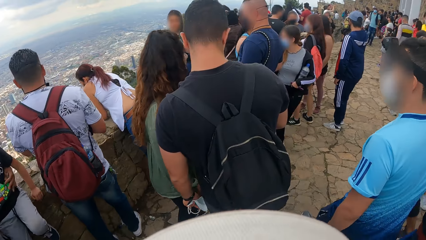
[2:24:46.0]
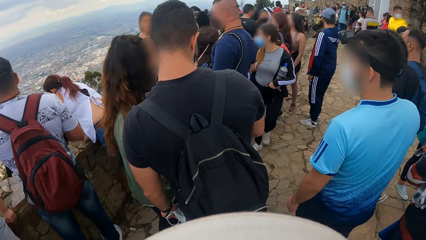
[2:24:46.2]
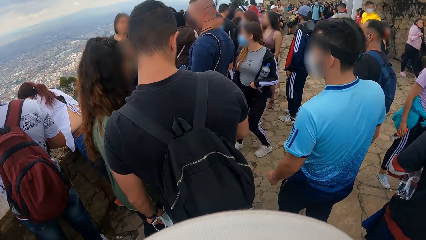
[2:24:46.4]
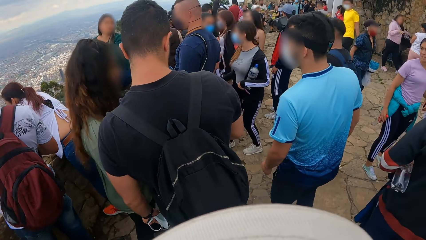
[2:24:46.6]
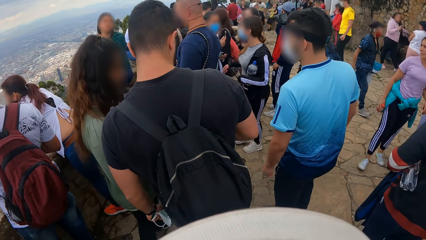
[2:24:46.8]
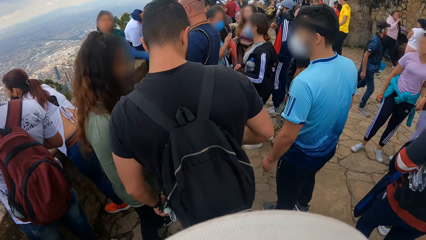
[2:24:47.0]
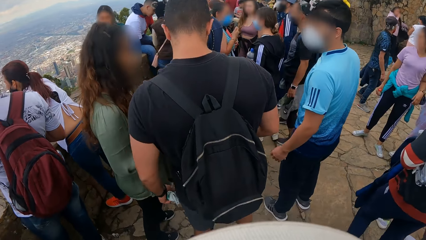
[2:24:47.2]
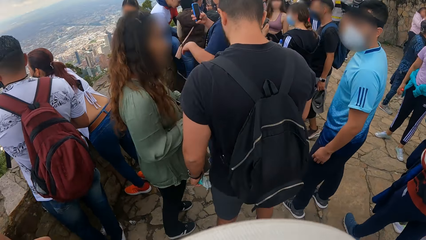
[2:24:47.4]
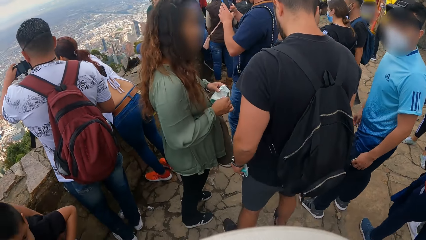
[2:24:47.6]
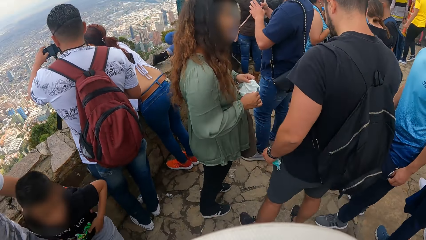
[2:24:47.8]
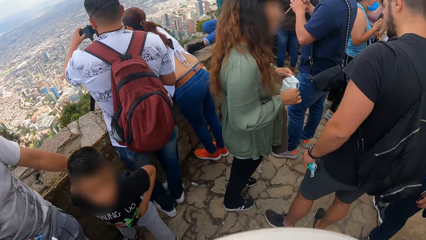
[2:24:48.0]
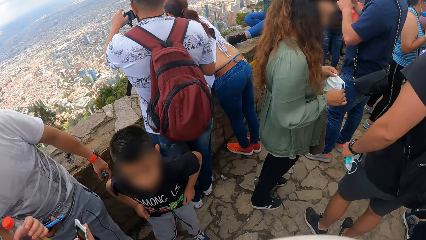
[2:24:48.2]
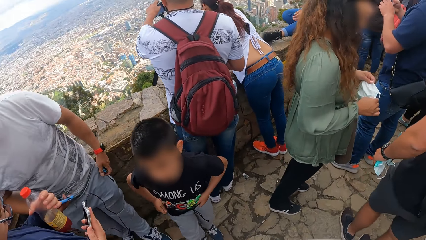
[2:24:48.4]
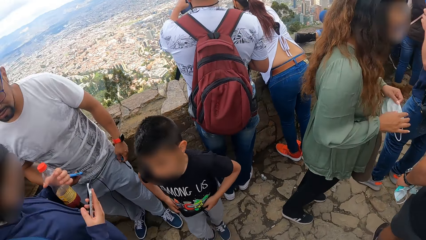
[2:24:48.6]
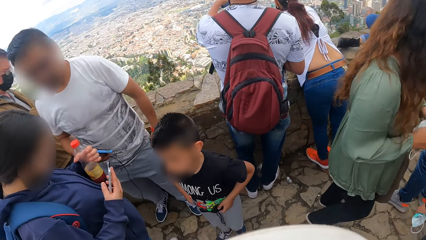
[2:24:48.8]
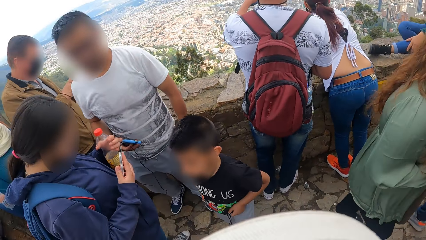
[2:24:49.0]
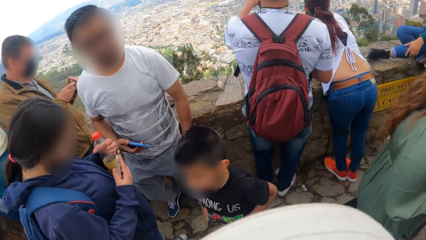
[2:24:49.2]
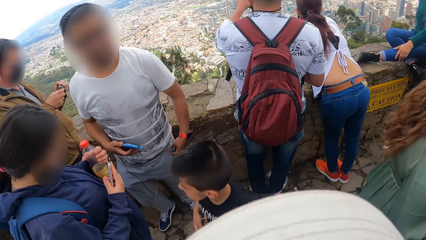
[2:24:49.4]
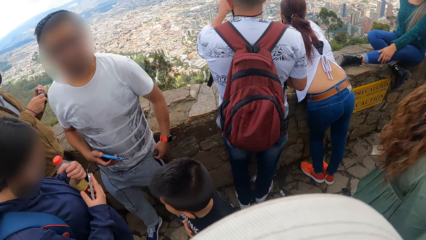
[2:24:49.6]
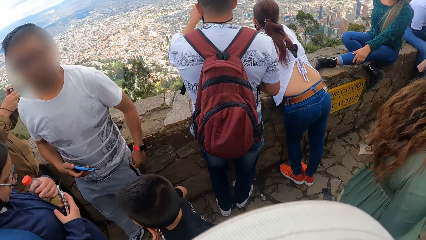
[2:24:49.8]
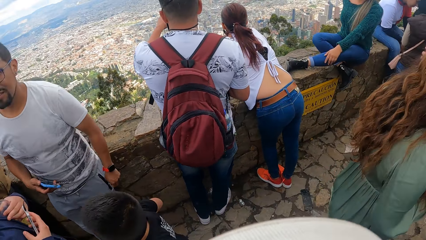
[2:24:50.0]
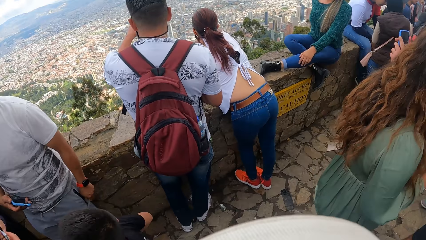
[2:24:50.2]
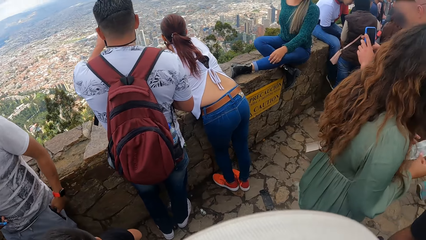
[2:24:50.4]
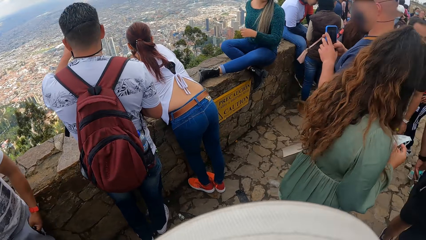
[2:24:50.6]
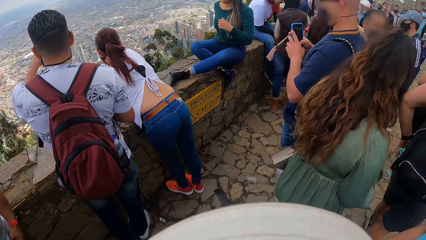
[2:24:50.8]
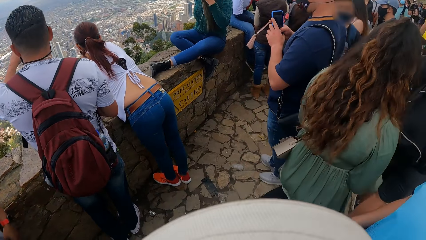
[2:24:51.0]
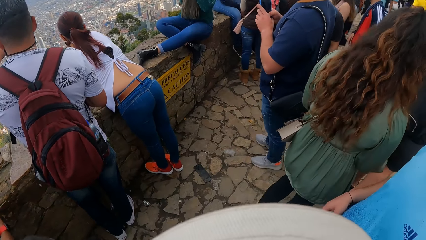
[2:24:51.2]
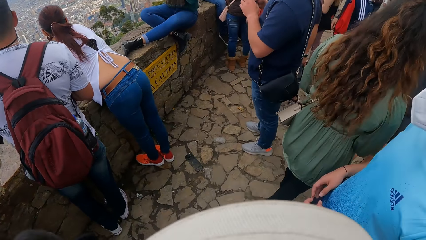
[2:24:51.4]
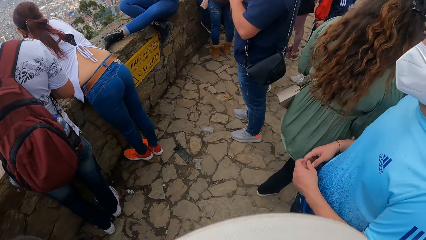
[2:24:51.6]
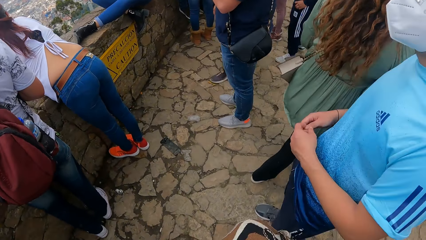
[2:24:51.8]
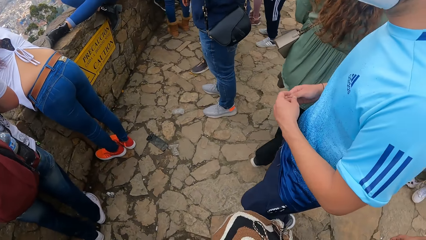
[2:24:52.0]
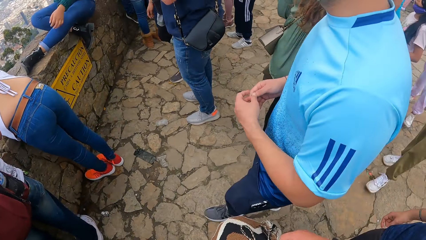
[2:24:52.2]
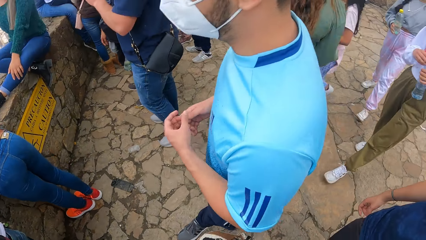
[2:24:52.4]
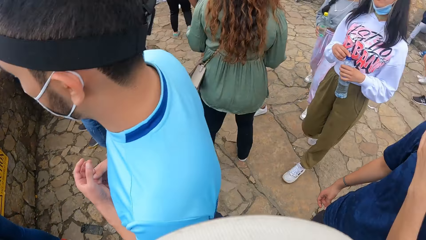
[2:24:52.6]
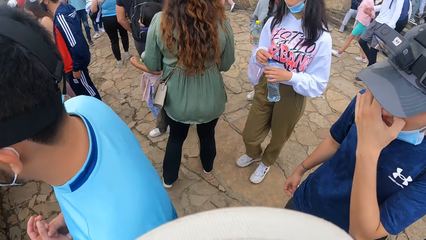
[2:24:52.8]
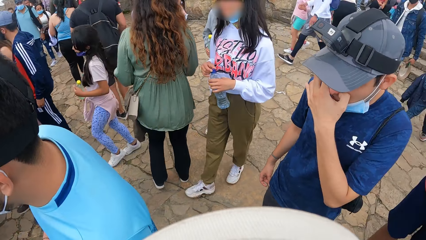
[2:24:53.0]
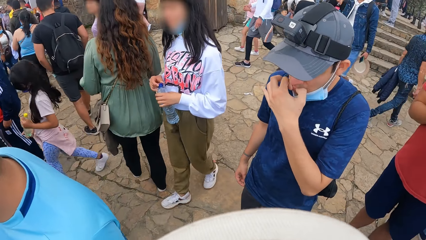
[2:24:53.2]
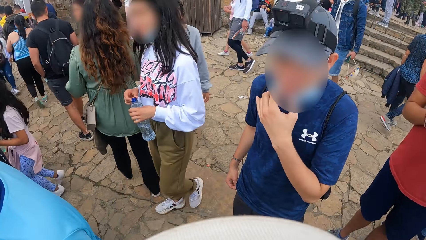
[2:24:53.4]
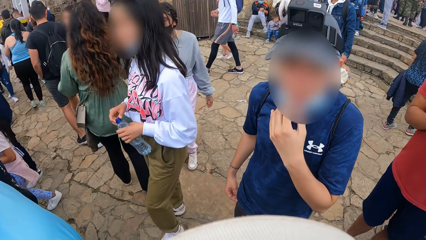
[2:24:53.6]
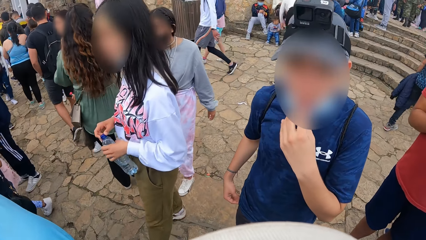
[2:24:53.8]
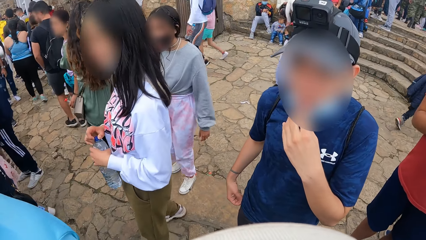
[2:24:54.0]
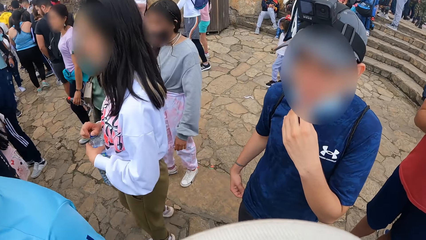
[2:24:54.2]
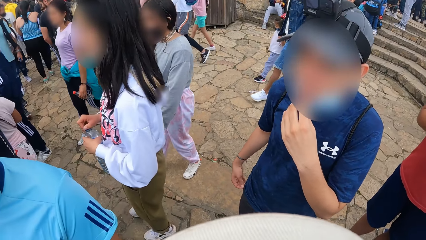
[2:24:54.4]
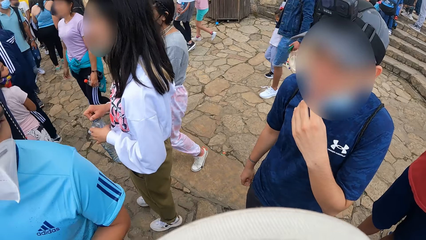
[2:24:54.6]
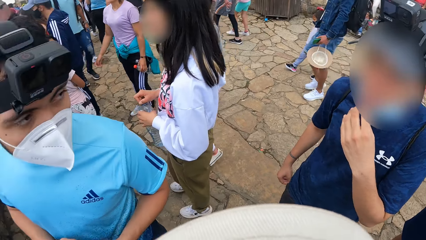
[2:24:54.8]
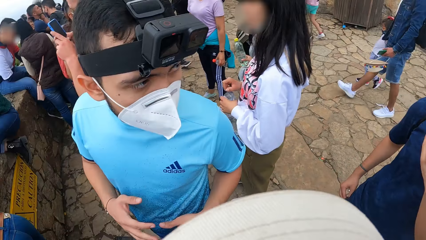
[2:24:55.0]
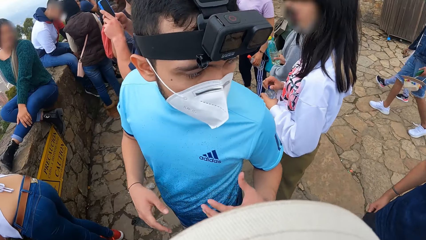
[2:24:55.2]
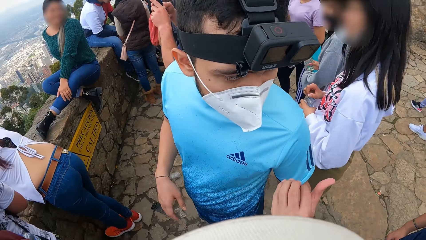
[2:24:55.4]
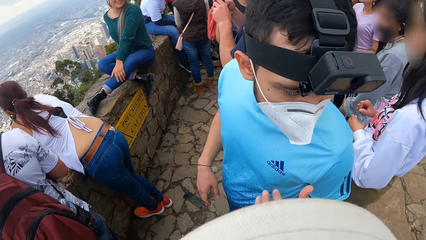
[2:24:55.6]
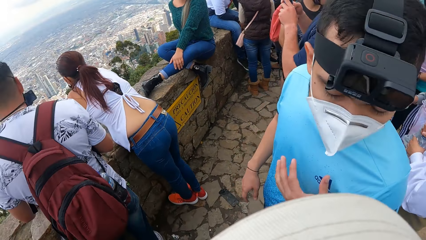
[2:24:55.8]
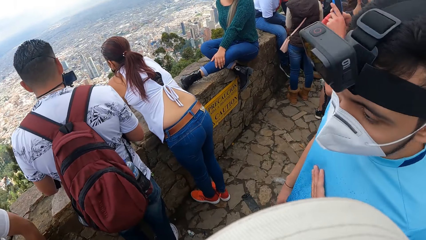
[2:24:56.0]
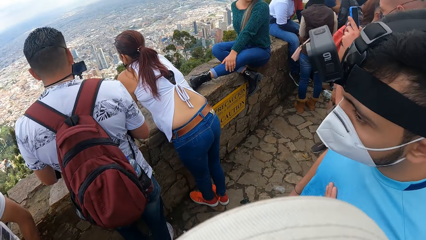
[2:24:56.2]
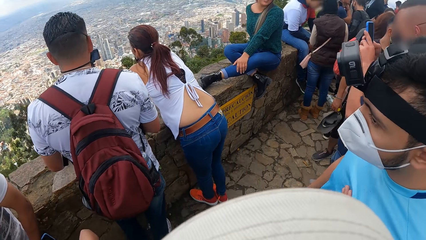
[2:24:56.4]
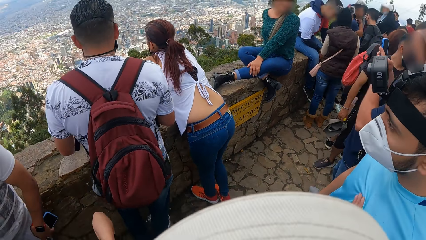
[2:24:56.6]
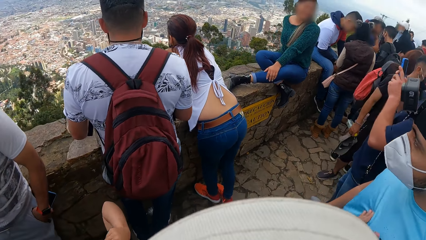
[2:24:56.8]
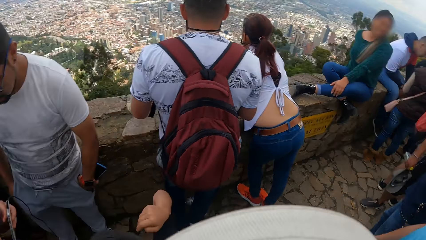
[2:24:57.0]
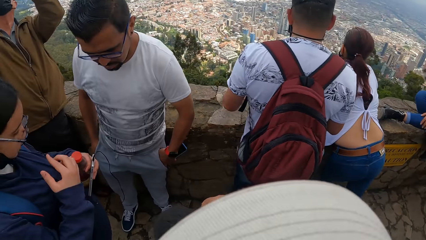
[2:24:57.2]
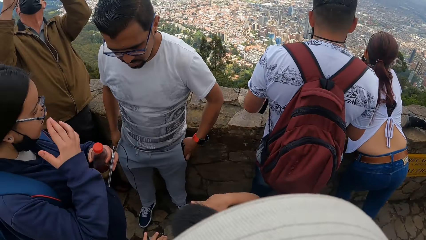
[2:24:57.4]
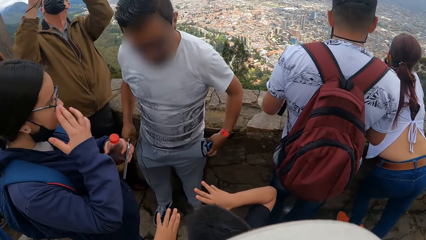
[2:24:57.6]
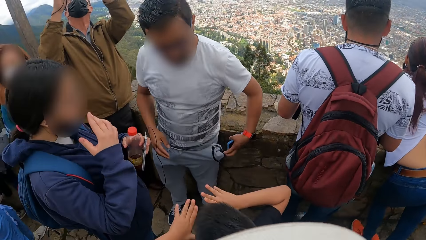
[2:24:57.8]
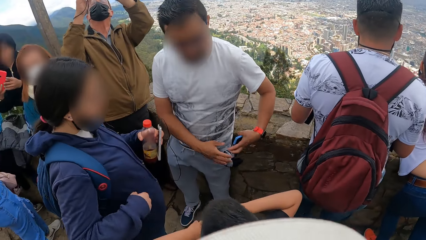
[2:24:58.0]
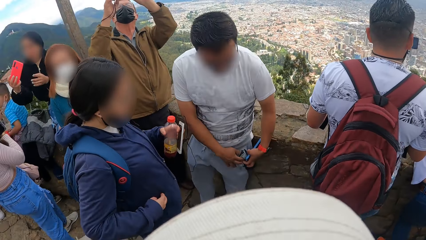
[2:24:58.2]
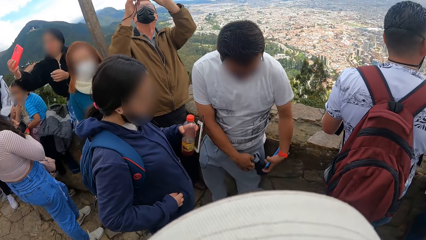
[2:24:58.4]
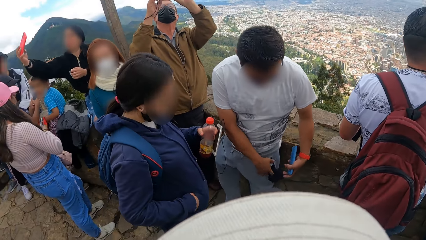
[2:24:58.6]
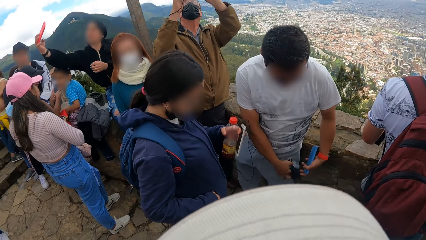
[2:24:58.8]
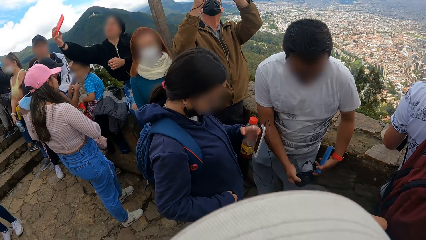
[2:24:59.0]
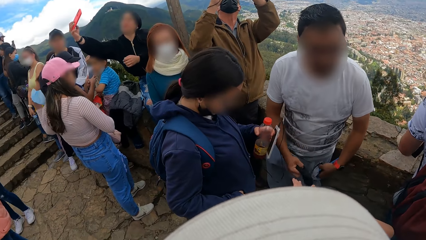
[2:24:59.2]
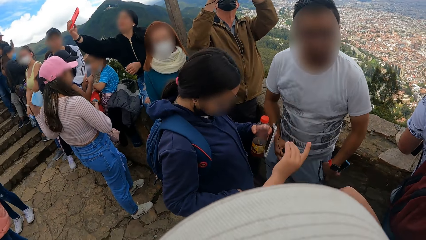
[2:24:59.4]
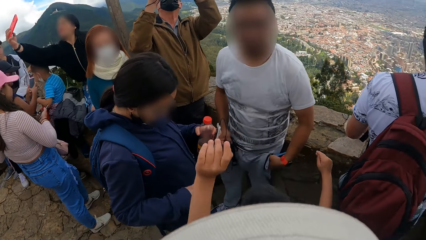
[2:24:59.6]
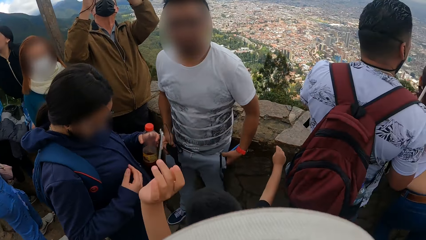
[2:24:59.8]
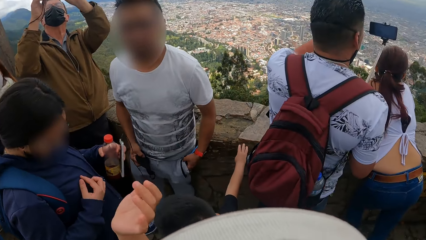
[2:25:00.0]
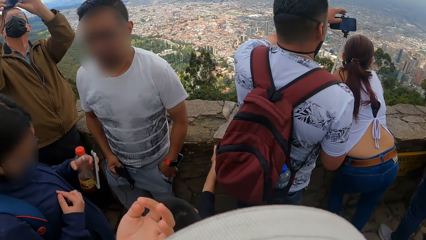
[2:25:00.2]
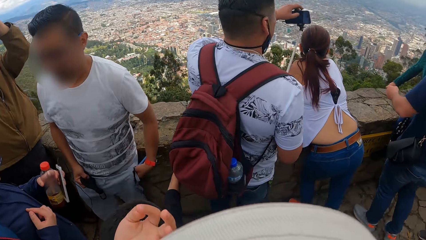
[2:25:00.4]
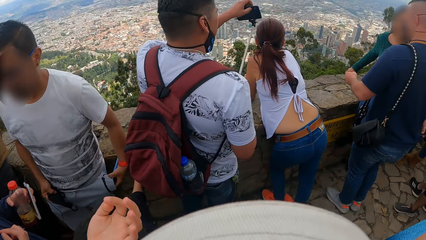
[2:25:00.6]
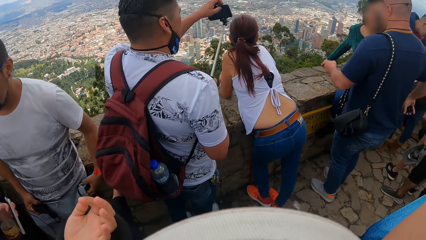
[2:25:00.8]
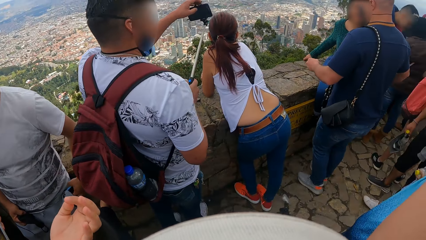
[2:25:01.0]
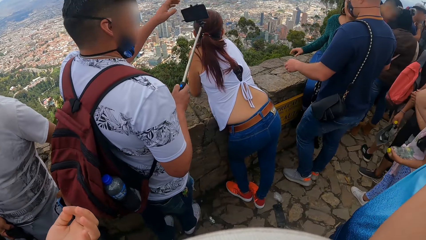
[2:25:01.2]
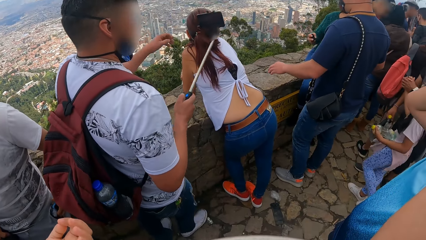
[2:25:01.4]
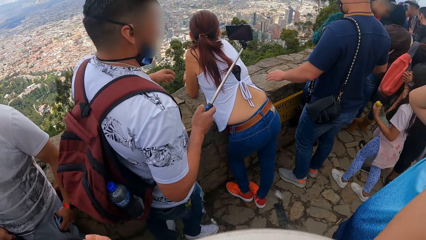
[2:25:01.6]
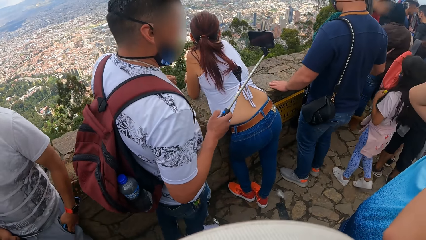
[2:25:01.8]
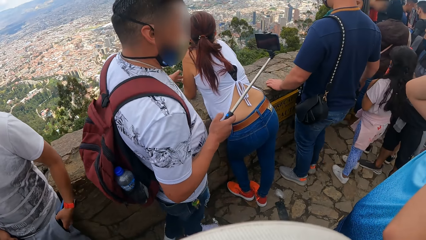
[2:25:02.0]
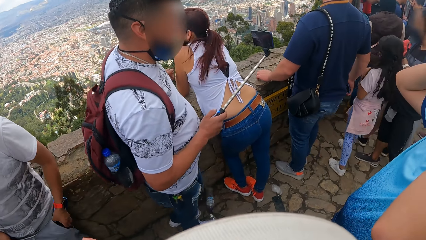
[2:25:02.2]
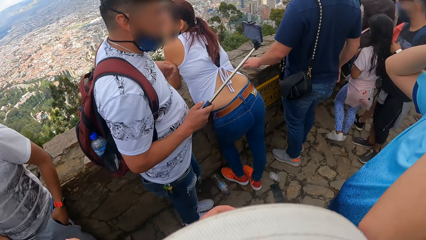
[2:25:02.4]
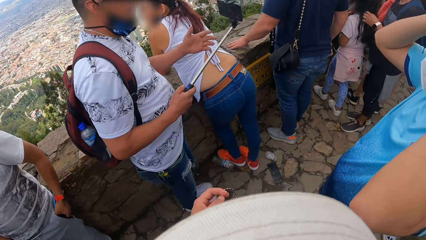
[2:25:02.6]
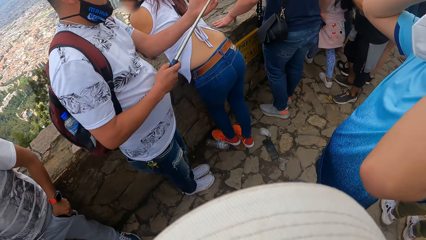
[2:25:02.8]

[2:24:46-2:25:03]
The camera wearer looks around. The man pulls down his nose mask with his left hand. Another man points at the first man with his left hand and rubs his chest with his left hand.
